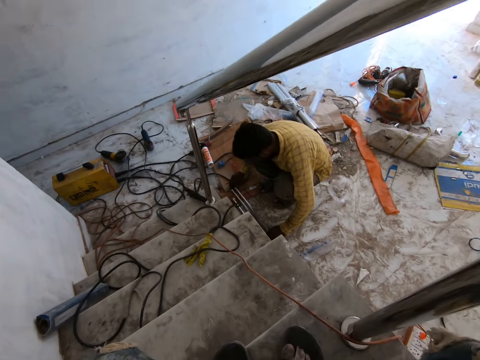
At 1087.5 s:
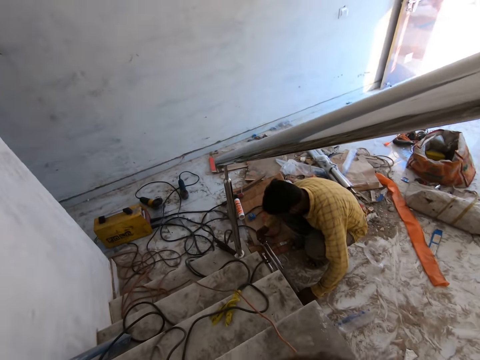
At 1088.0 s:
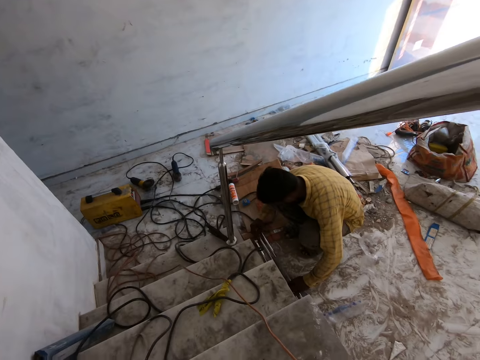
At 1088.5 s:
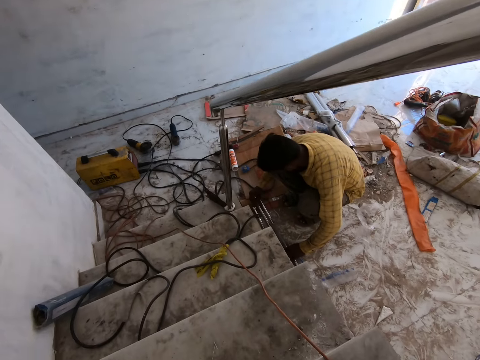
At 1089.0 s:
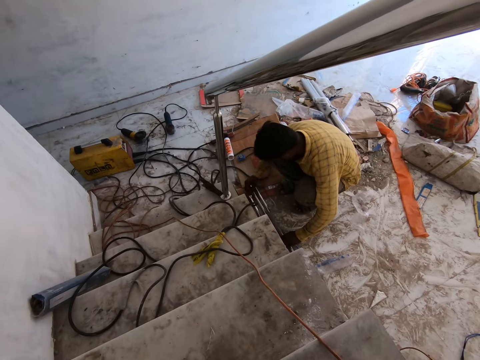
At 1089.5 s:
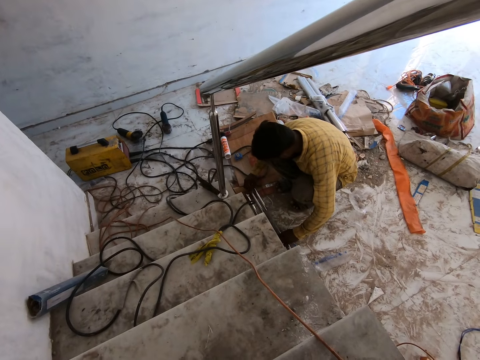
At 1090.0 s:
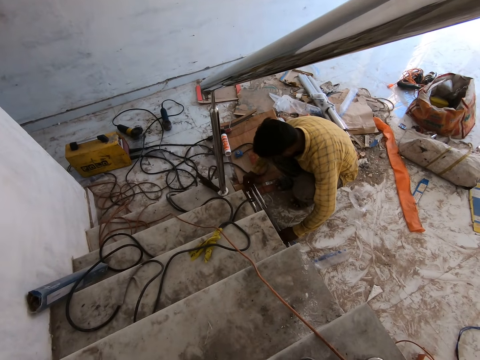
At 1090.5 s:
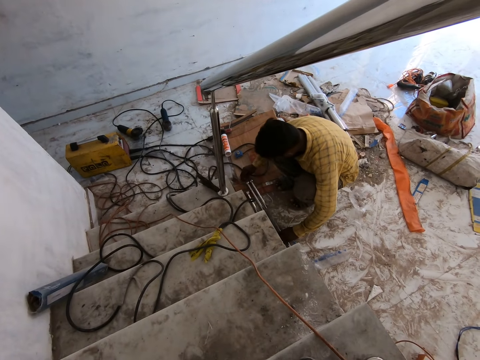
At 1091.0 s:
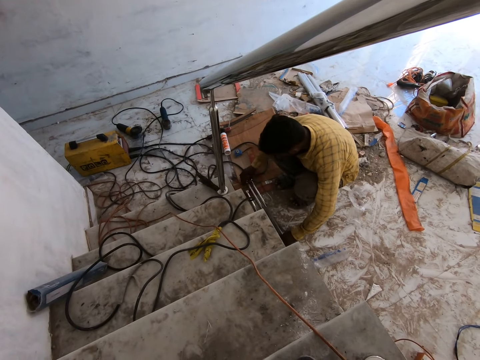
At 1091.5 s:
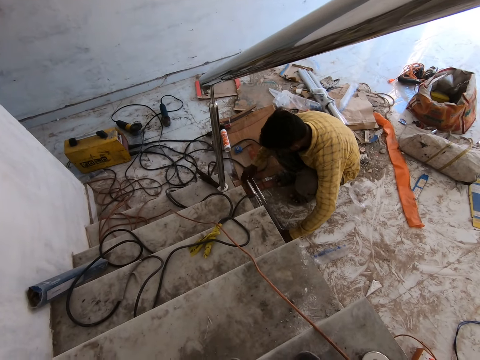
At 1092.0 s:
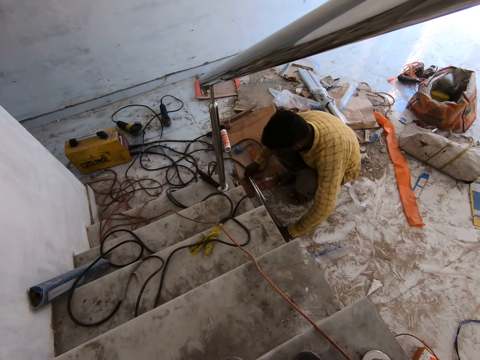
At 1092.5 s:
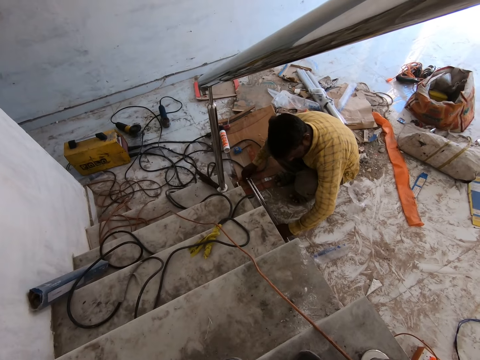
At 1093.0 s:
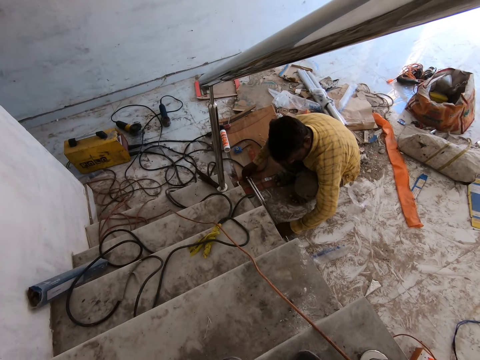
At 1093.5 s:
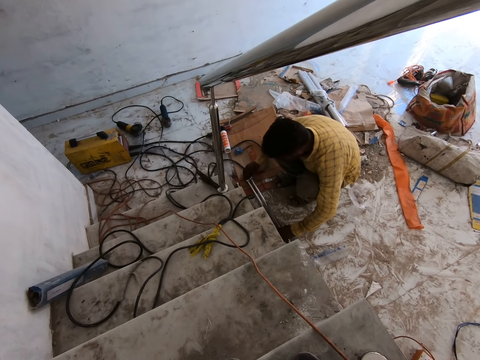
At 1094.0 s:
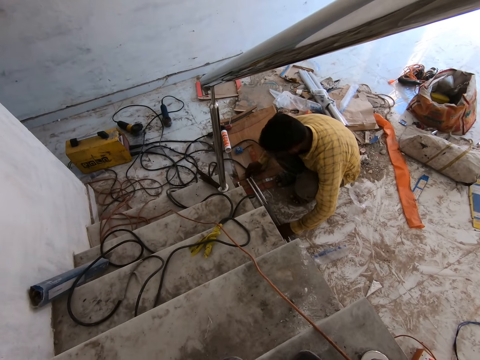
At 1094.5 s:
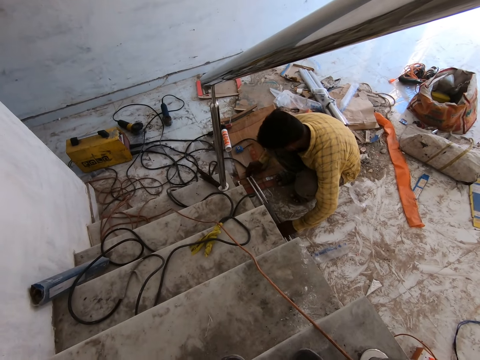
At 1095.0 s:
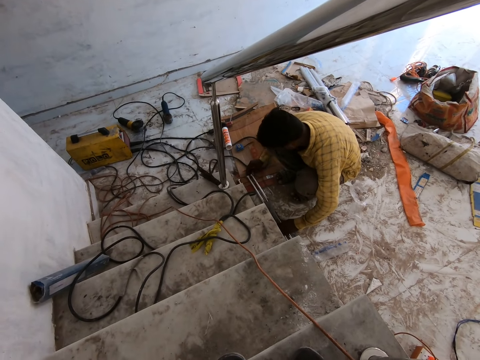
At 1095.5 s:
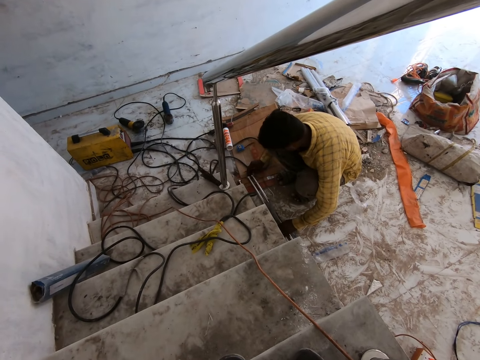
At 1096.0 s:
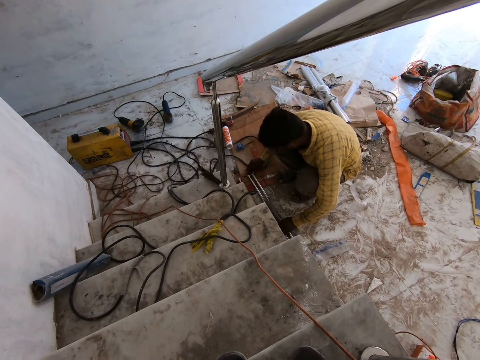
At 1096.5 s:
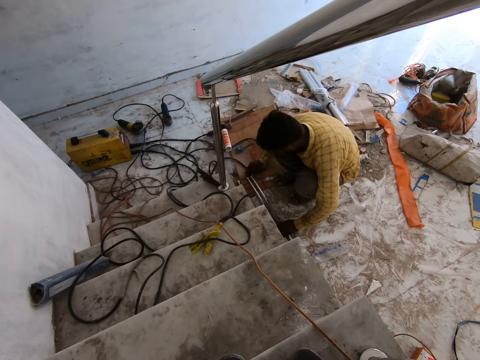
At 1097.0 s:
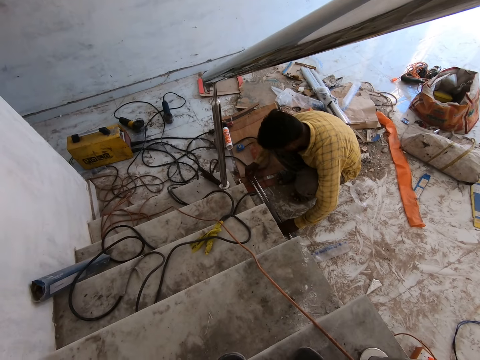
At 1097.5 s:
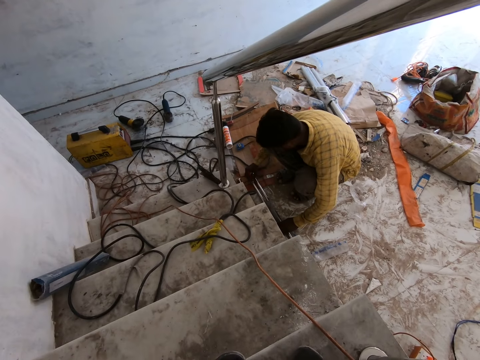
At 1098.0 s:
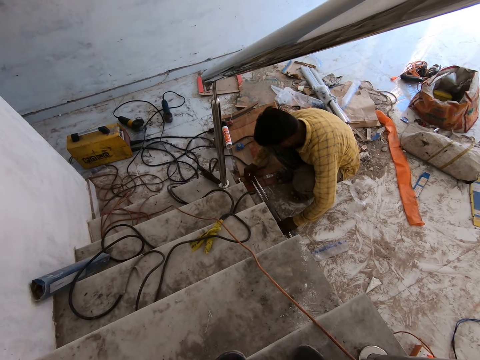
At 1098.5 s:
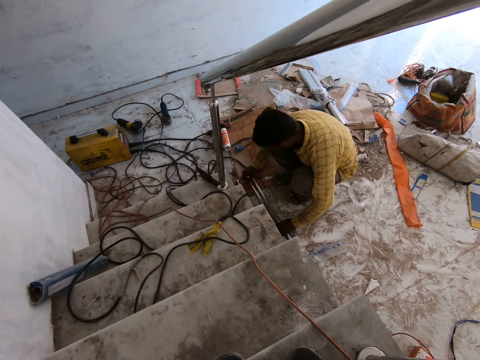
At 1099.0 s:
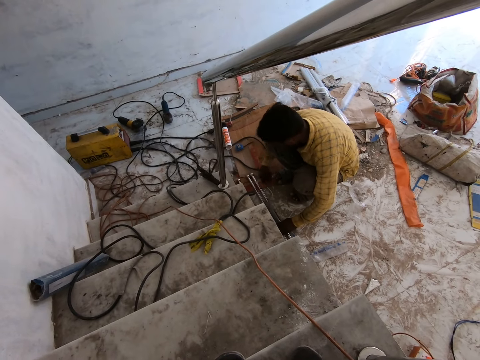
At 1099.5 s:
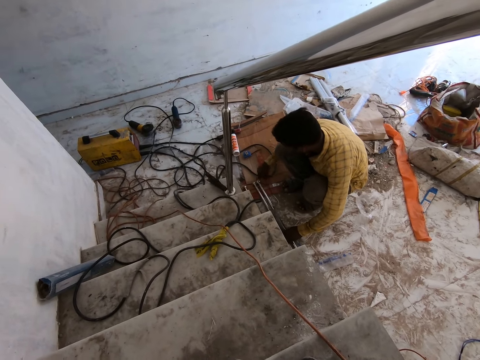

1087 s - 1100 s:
The camera wearer lifts both hands. They look at a man. They look downstairs. They look at the man. The man writes on the carton on the floor with the pen in his right hand.

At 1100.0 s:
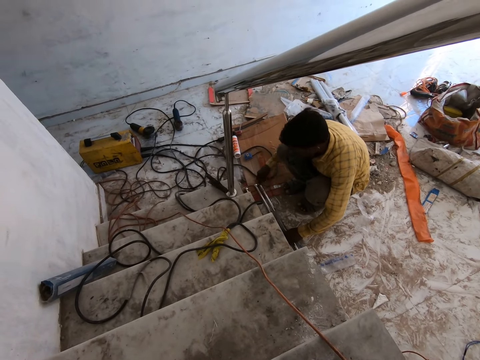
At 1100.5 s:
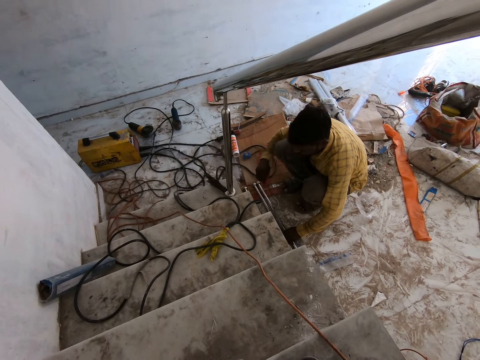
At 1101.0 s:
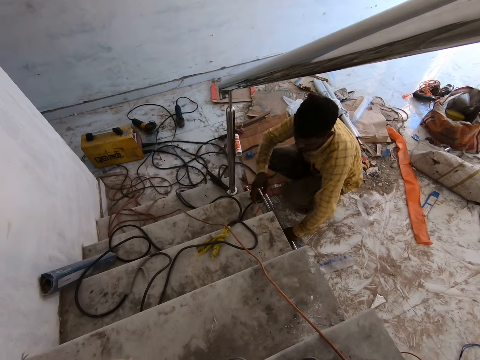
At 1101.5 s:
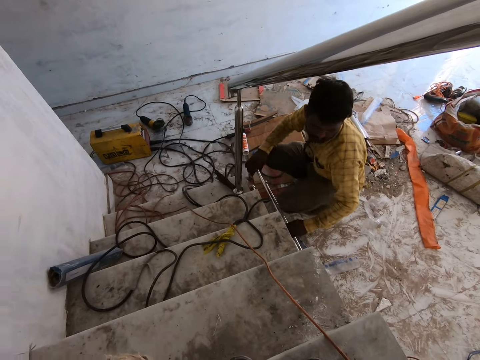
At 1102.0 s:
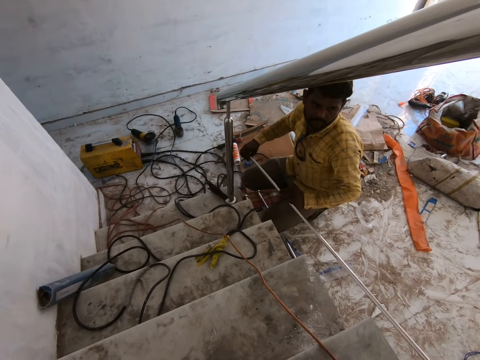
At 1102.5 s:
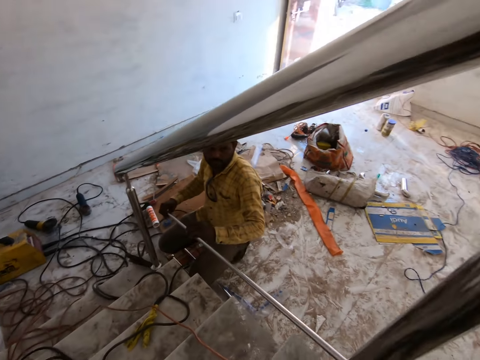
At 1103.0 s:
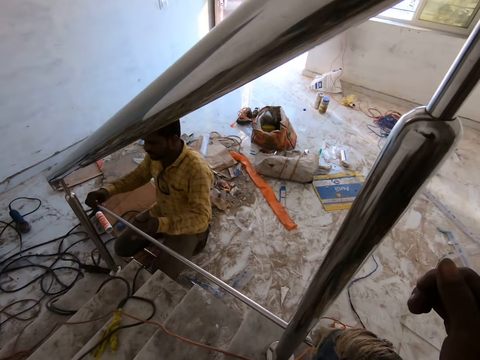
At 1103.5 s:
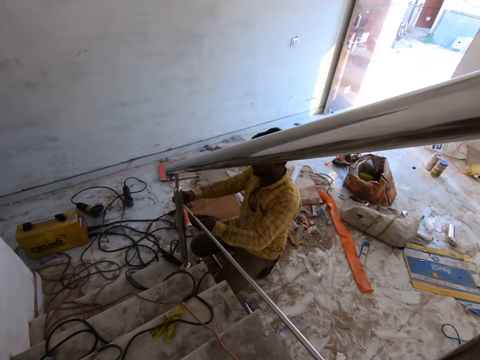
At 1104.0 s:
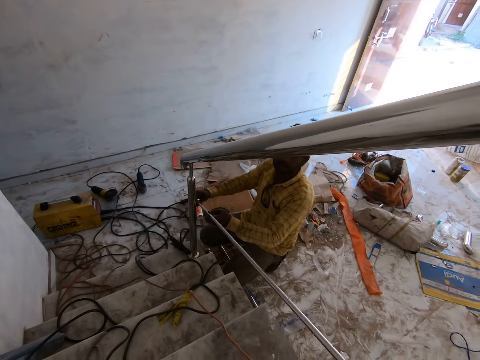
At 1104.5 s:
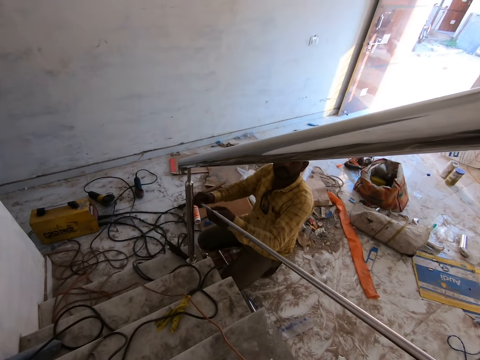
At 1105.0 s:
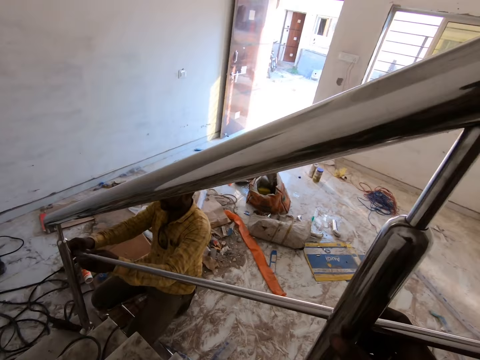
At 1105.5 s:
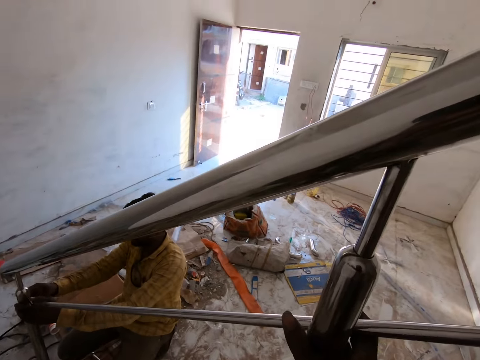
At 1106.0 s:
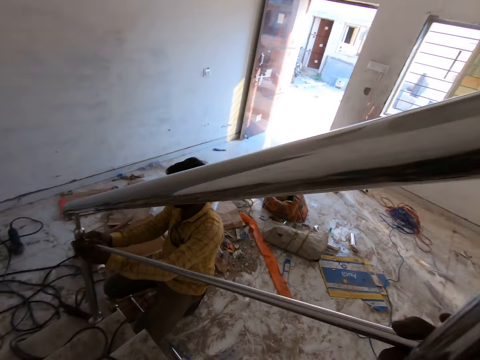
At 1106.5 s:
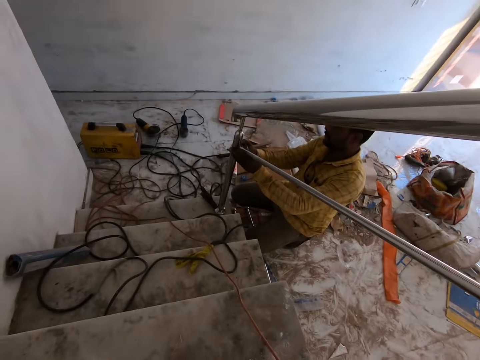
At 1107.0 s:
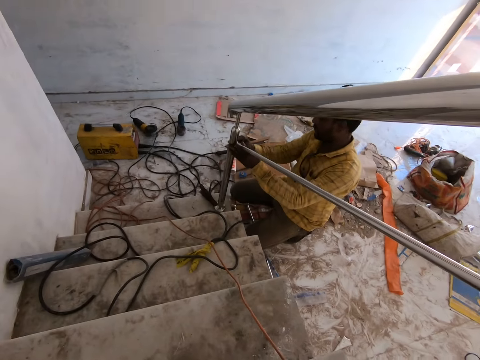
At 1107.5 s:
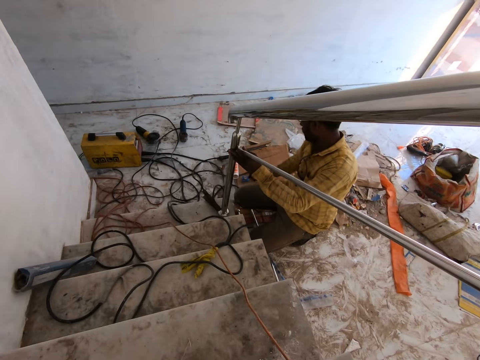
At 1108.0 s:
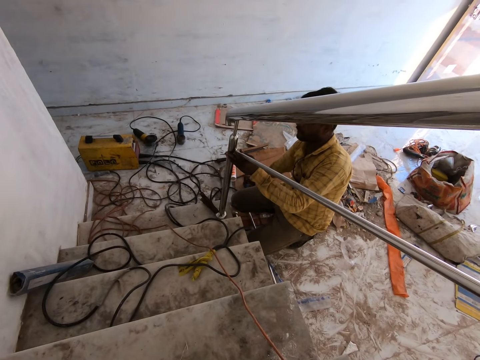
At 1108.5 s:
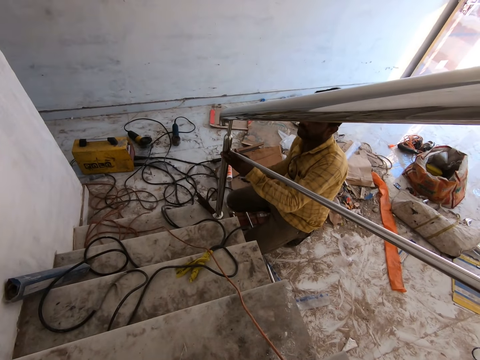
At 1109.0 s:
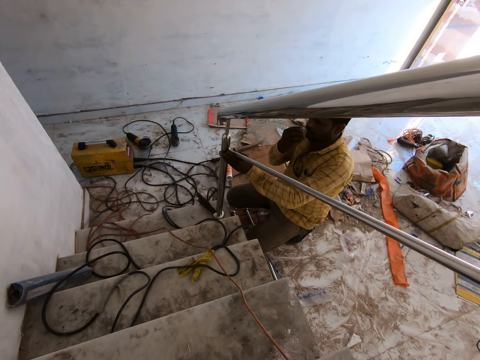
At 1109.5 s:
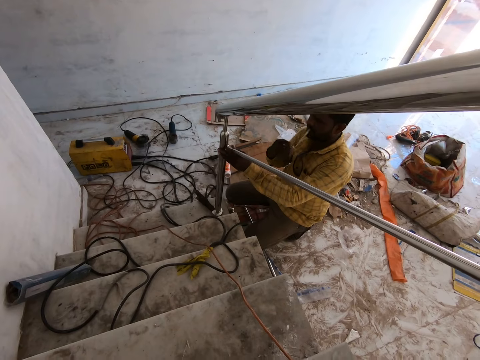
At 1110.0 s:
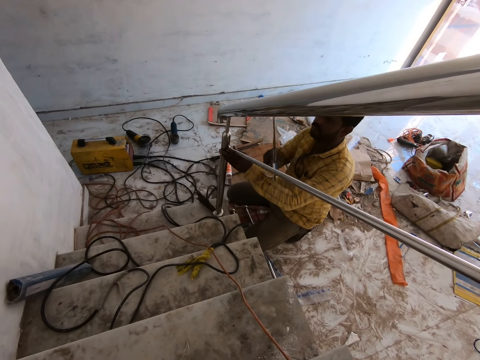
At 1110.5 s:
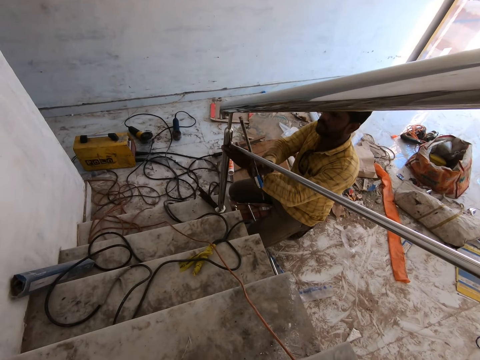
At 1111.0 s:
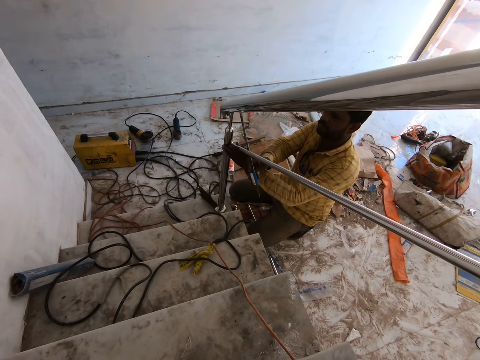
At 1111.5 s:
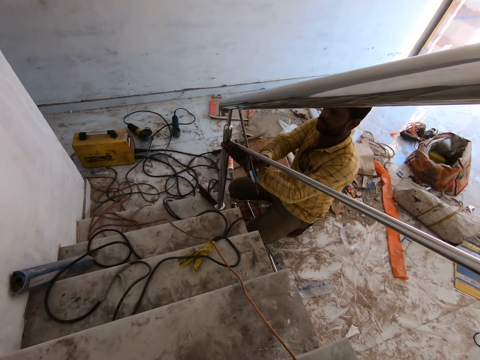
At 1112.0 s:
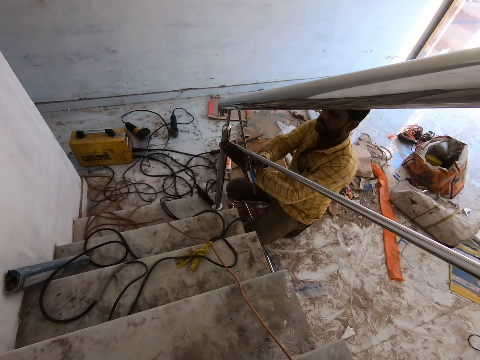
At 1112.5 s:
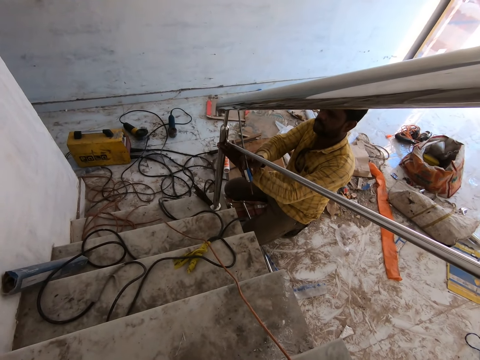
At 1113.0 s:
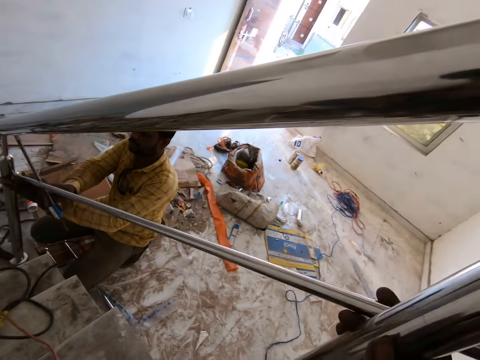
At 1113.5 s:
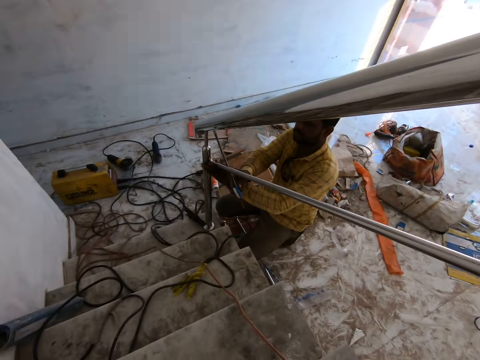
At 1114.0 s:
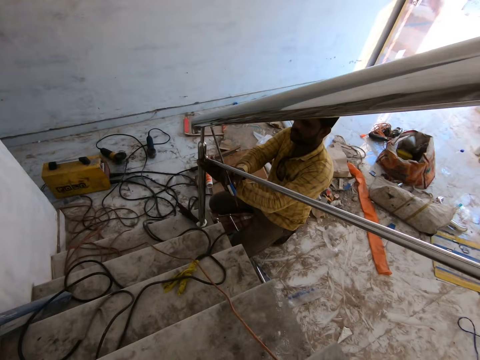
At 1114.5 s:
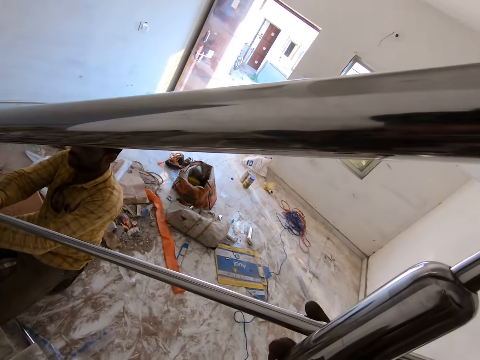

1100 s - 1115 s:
A man drops the pen on a staircase step with his right hand. The man picks the metal tube from the floor with his left hand and places his right hand on the metal tube. The man places the metal tube on a baluster with both hands. The man lifts the metal tube with both hands. The man places the metal tube on the baluster with both hands. The camera wearer holds the metal tube with his right hand. The man picks a tape measure from the carton with his right hand. The man draws out the blade of the tape measure in his right hand with his mouth. The man measures the handrail and the metal tube with the tape measure in his right hand.
